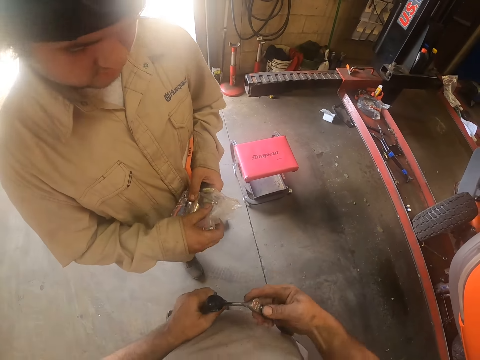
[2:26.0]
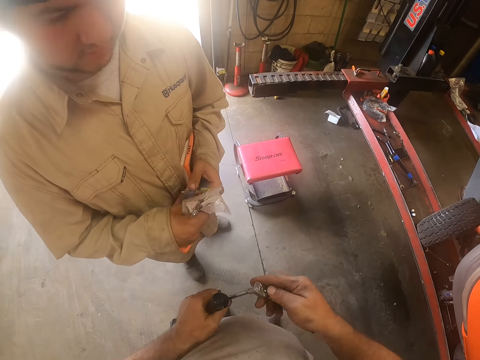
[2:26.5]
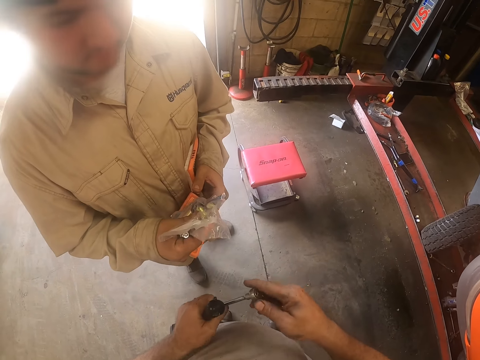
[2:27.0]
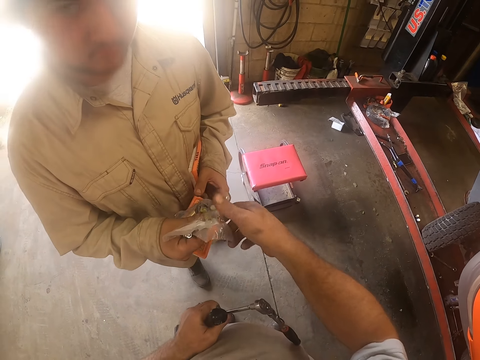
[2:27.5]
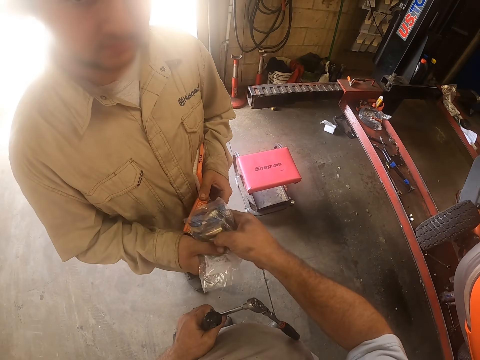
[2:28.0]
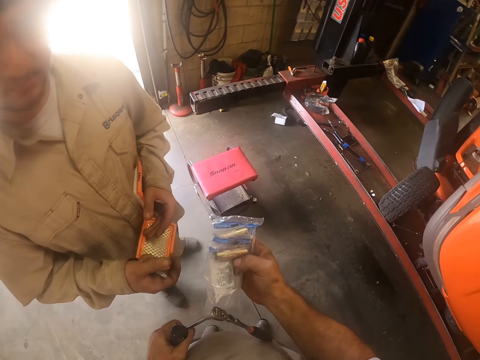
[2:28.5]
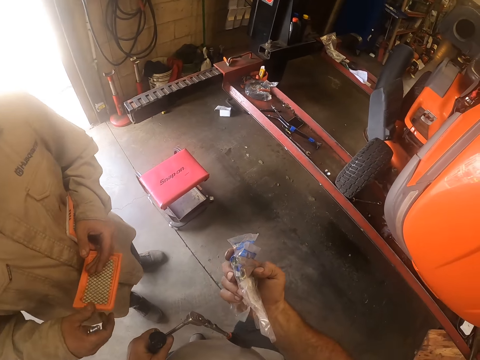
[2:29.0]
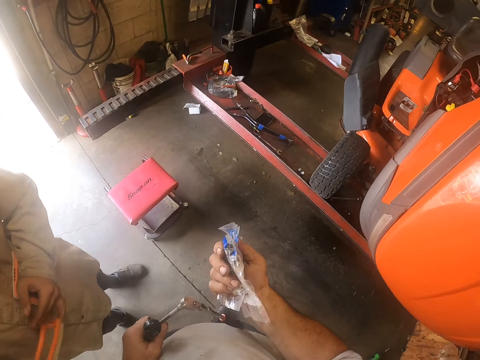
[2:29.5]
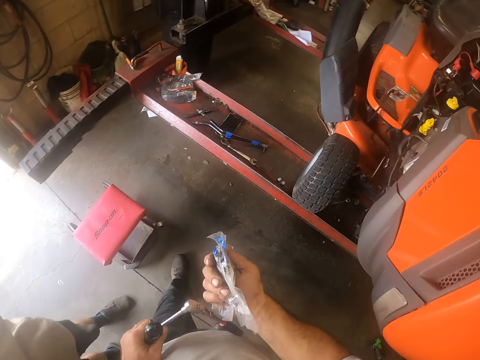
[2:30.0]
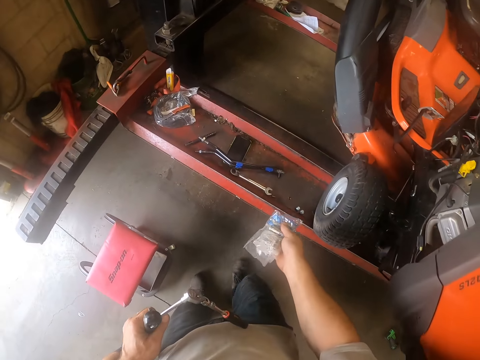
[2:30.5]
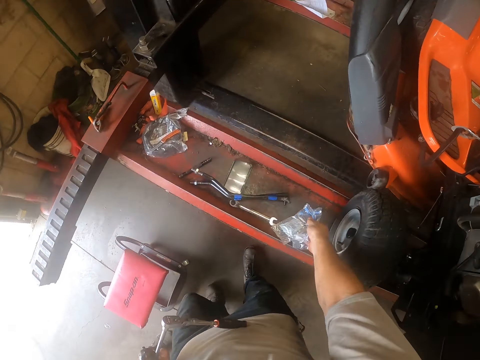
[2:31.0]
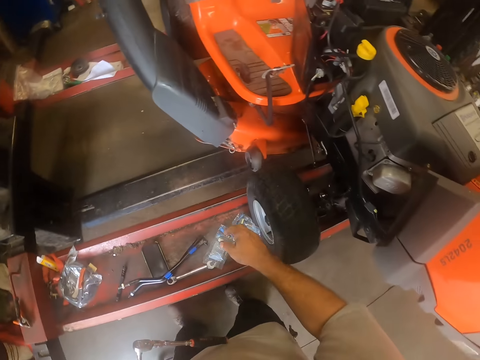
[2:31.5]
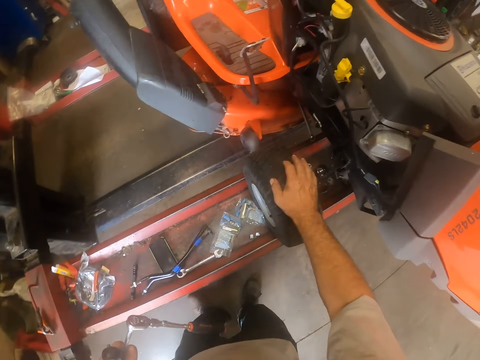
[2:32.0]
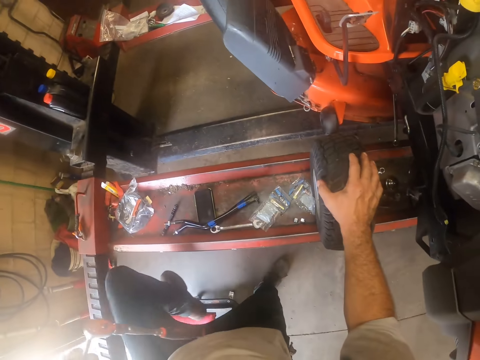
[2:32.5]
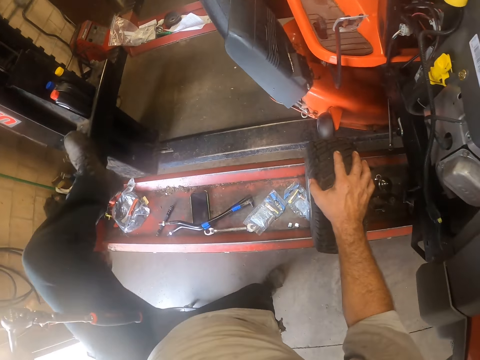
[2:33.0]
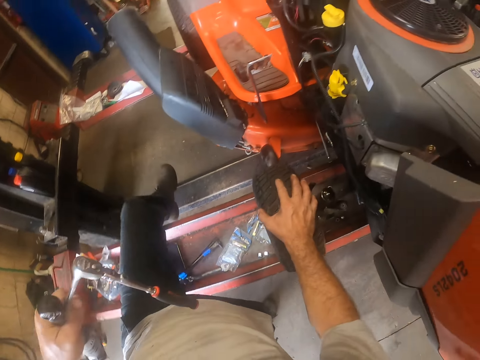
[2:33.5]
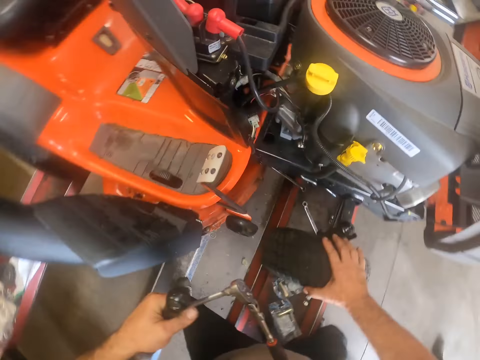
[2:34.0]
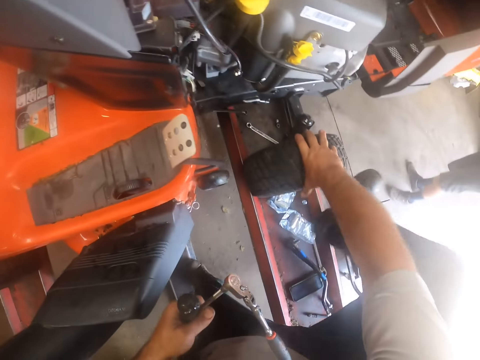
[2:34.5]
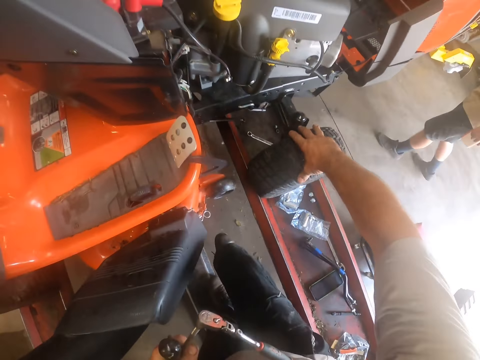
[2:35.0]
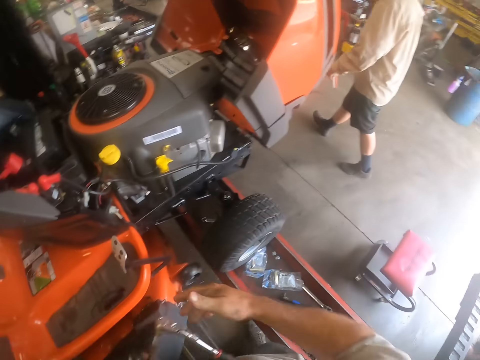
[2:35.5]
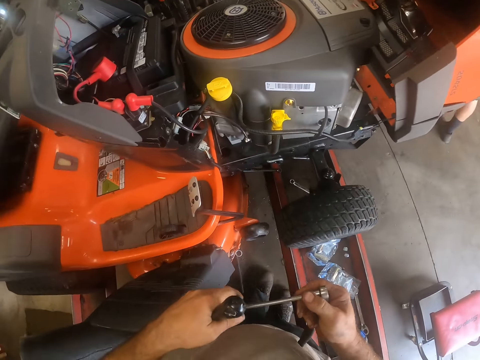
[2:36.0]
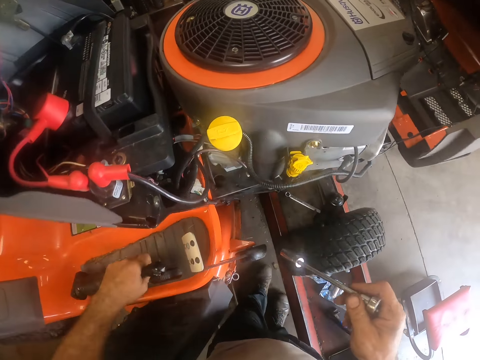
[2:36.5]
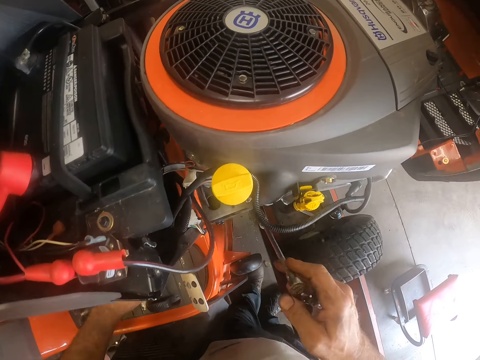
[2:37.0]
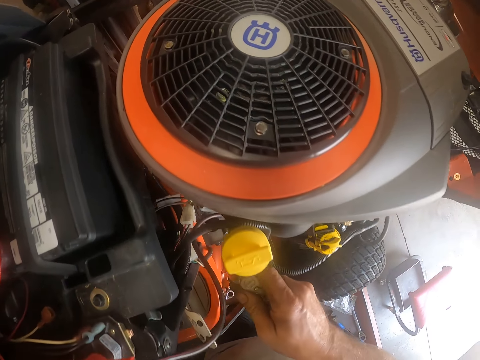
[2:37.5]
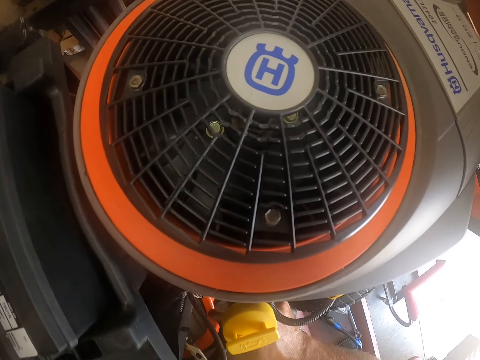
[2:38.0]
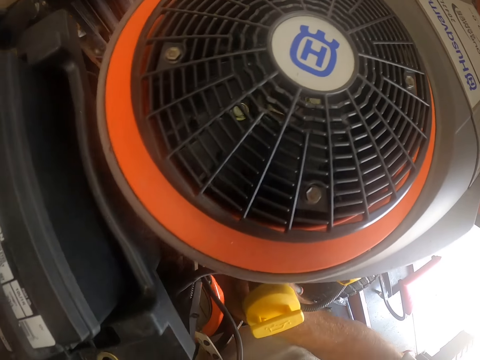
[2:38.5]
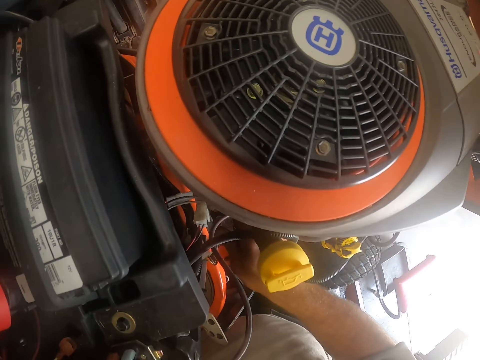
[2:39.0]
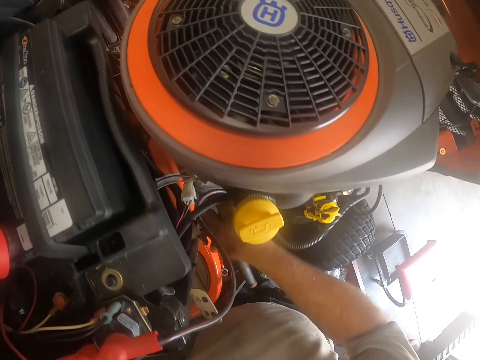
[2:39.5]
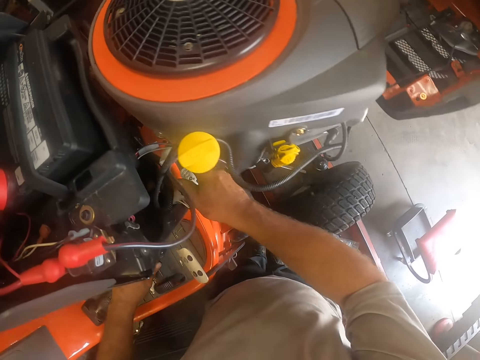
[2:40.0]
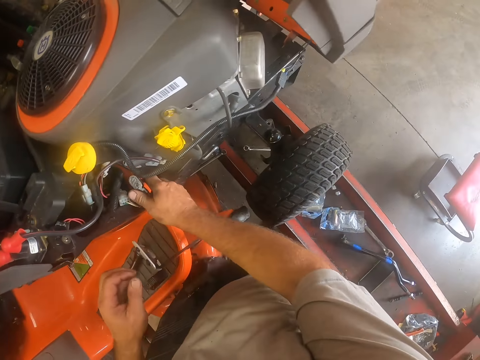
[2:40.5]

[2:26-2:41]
The camera wearer collects some nylons or sockets from a man. He drops the nylons on the workshop lift. He holds the lawn tractor tire with his right hand. He crosses over the workshop lift. He takes the torque wrench and bolt remover with his right hand. He puts his left hand on the lawn tractor. He puts the torque wrench and bolt remover in the lawn tractor. He adjusts something with the ratchet handle.

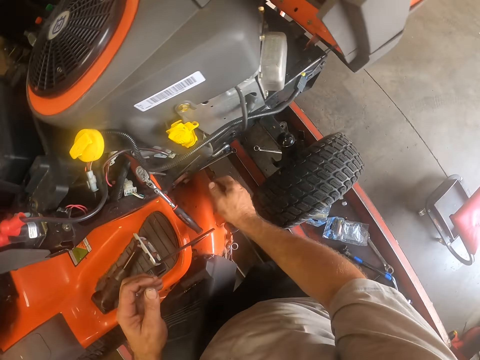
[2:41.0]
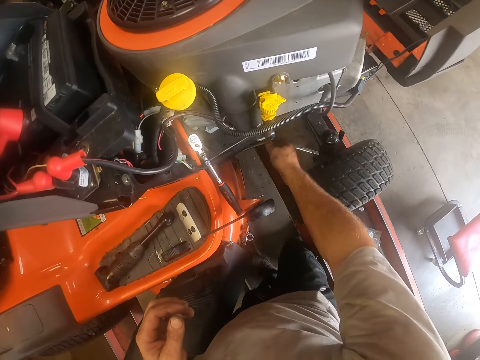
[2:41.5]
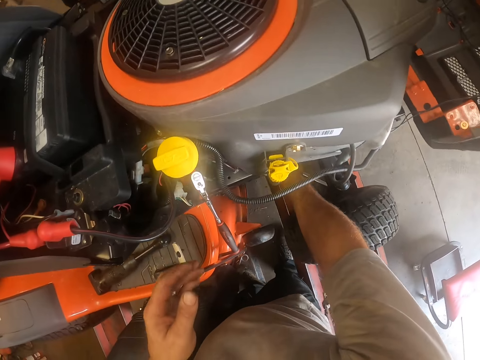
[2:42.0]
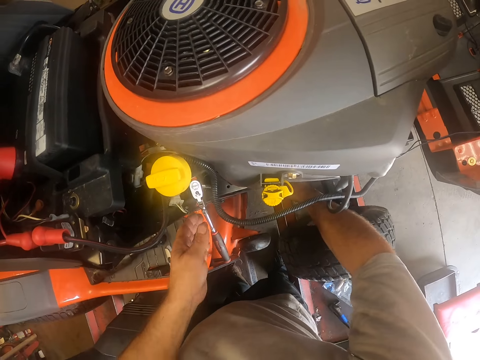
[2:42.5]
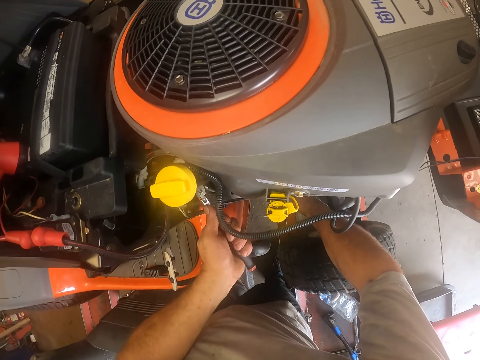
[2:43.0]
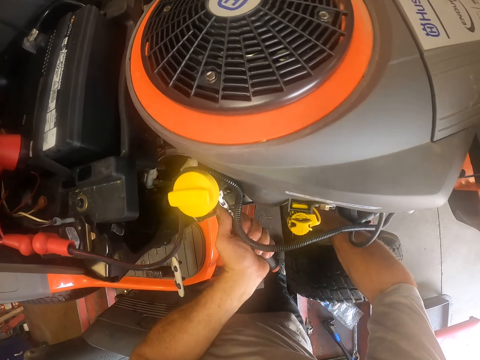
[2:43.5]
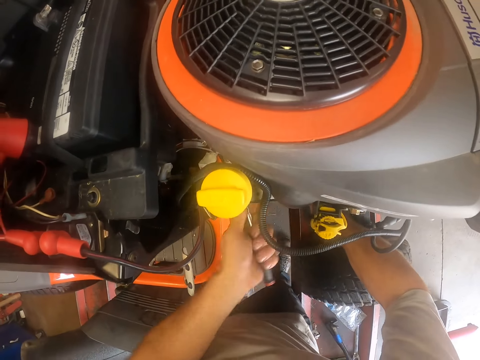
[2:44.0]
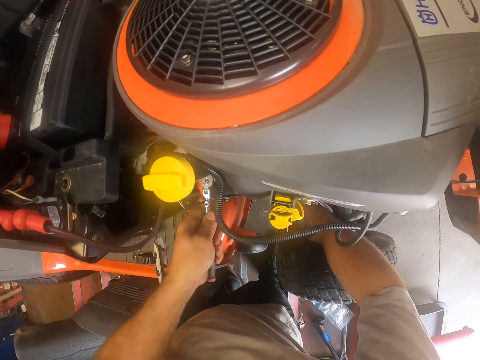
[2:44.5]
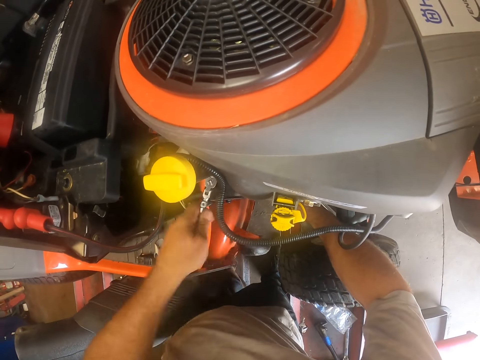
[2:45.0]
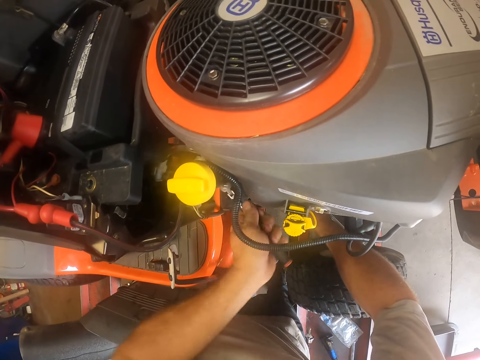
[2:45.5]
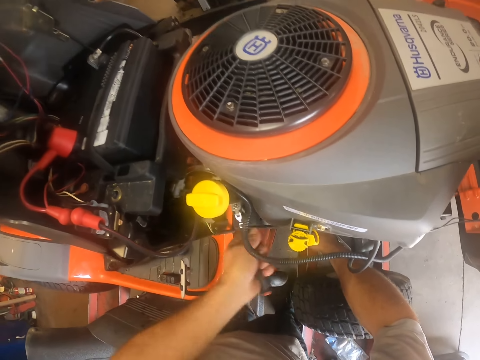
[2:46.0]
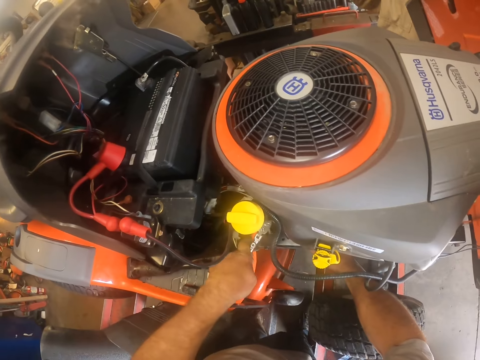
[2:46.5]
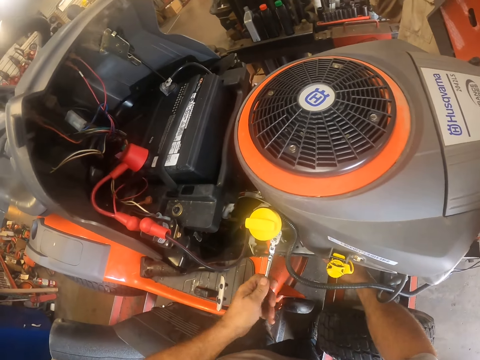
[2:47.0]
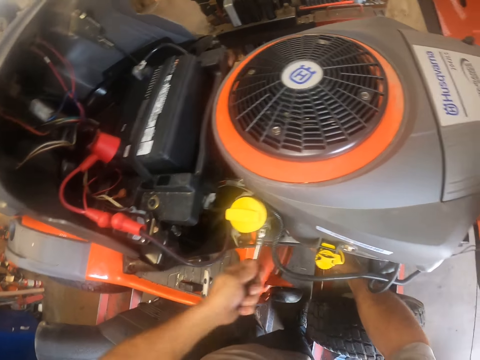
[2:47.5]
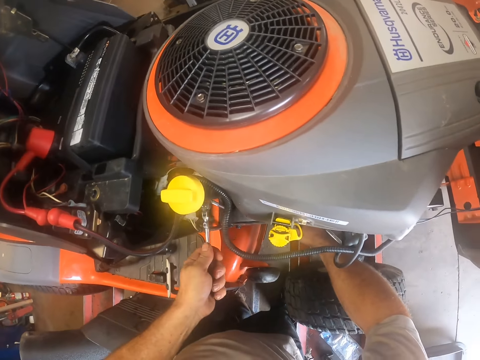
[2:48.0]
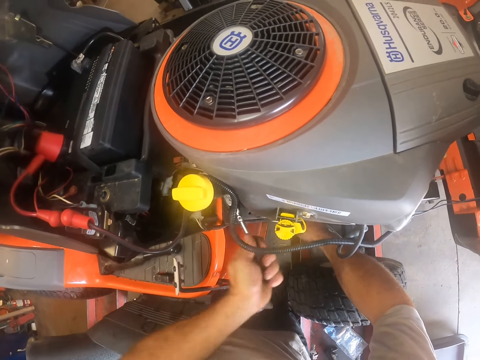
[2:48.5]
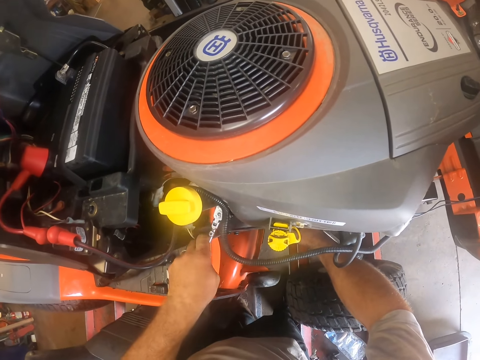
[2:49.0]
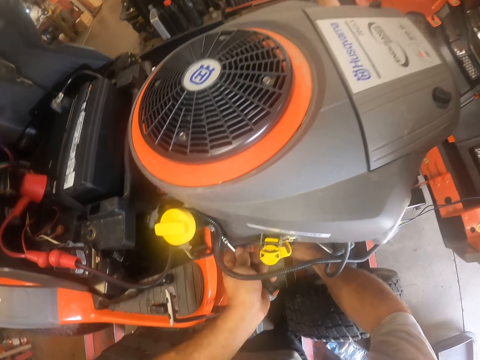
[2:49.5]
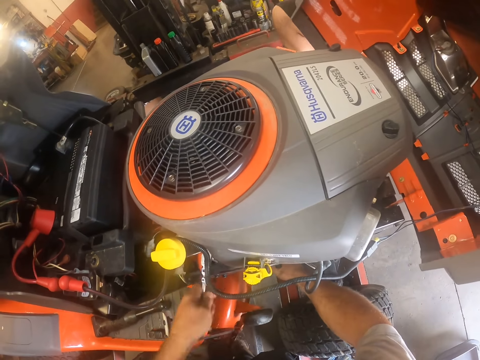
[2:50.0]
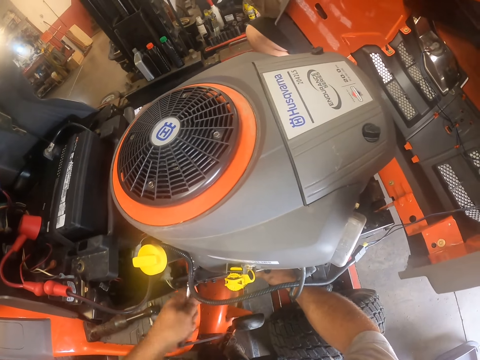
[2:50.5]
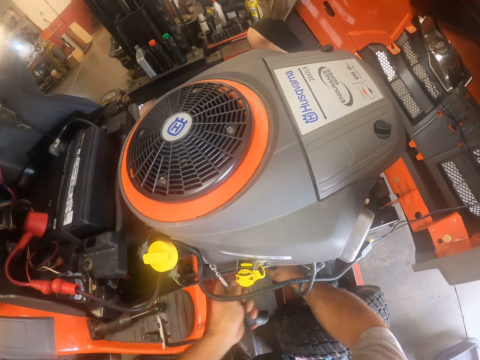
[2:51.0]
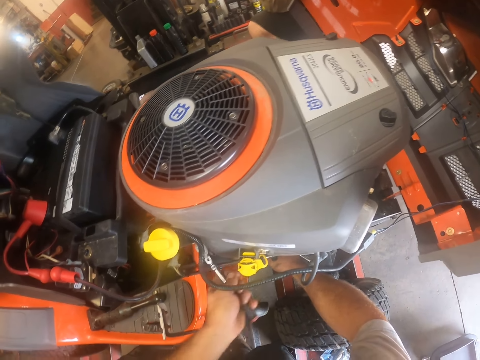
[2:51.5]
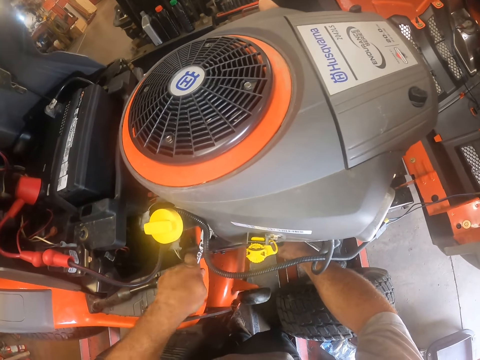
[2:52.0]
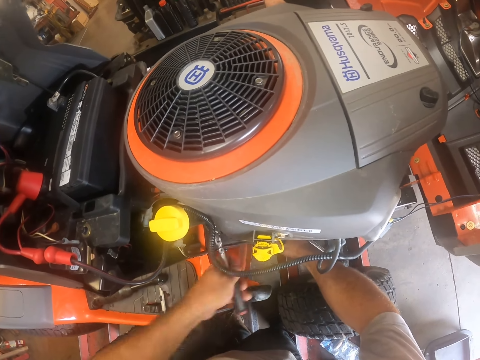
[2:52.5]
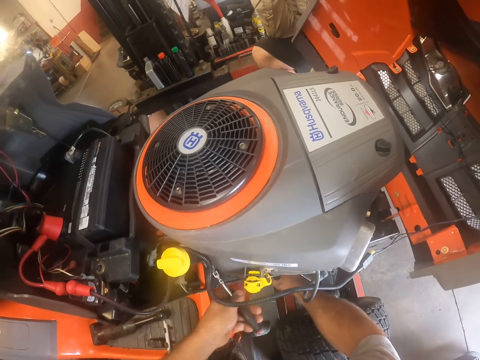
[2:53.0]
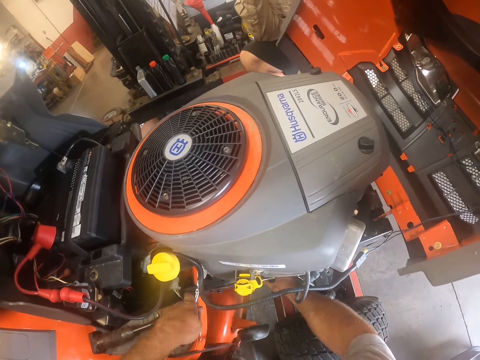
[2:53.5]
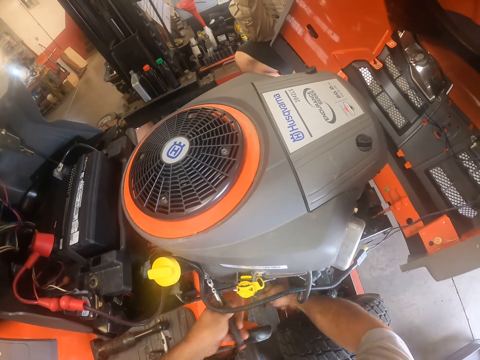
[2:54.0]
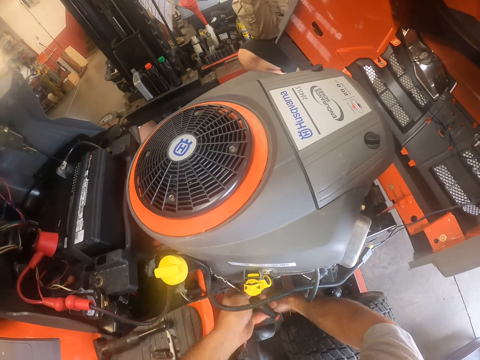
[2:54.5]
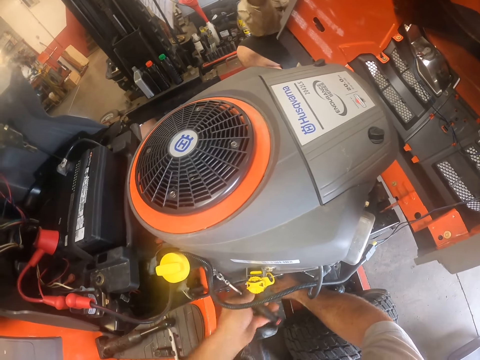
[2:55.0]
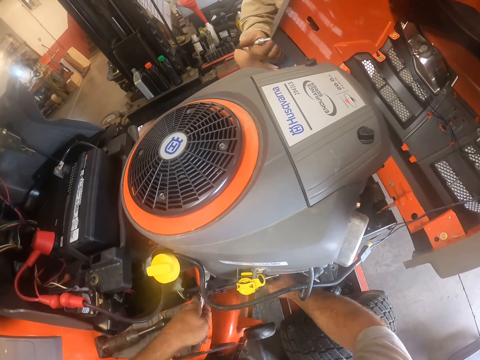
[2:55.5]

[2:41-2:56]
The camera wearer puts his hand under the lawn tractor. He holds the torque wrench and bolt remover with his left hand. He adjusts something with the ratchet handle. He loosens a tie rod with the torque wrench and bolt remover in his left hand and a spanner in his right hand. He adjusts something with the ratchet handle repeatedly.
